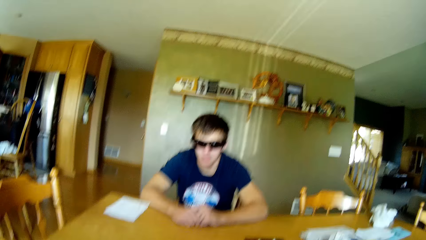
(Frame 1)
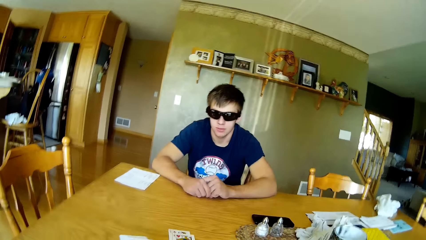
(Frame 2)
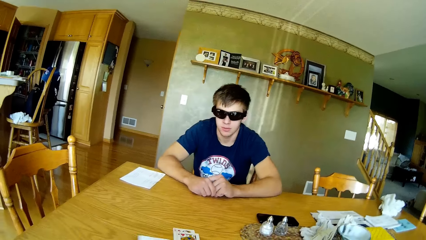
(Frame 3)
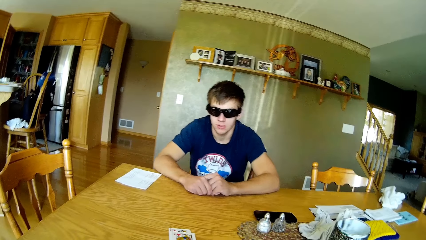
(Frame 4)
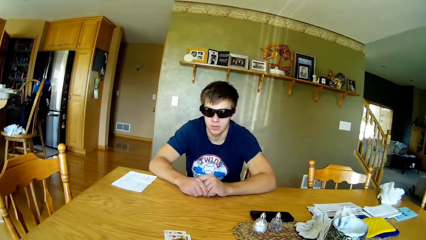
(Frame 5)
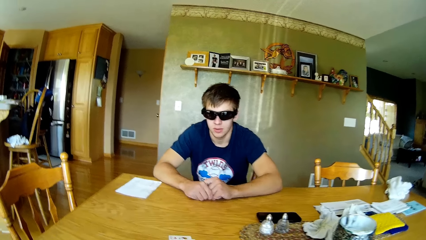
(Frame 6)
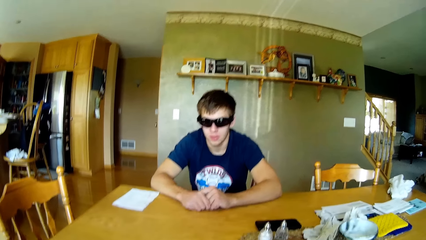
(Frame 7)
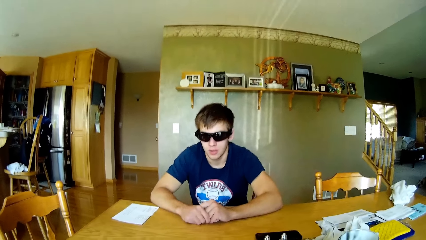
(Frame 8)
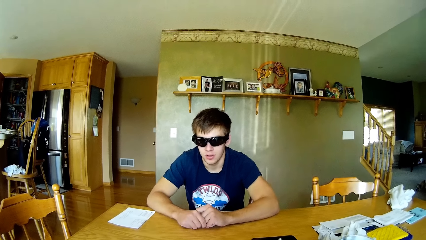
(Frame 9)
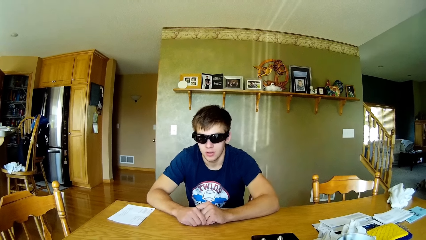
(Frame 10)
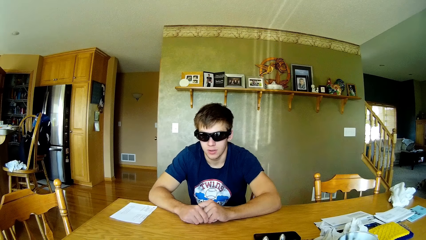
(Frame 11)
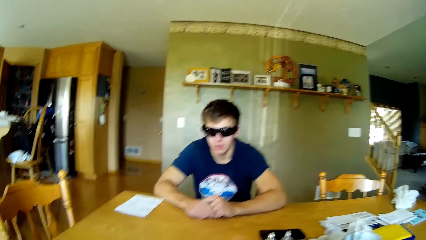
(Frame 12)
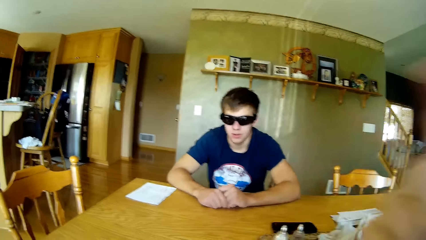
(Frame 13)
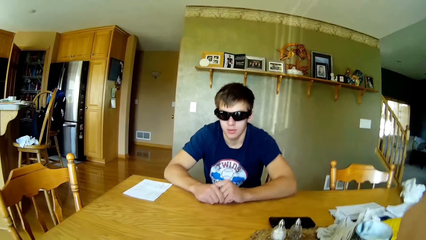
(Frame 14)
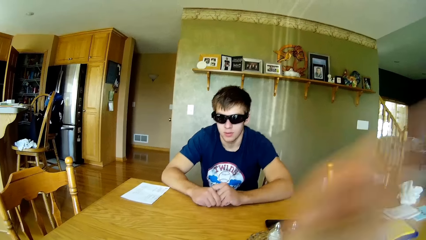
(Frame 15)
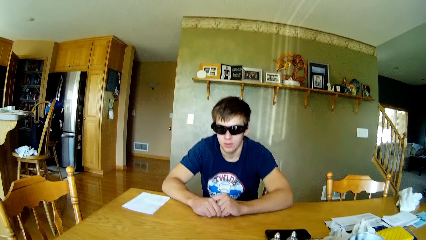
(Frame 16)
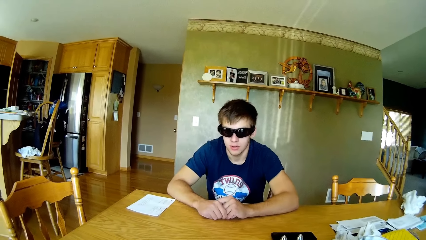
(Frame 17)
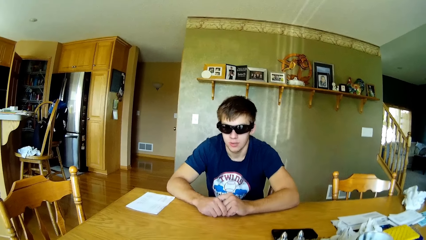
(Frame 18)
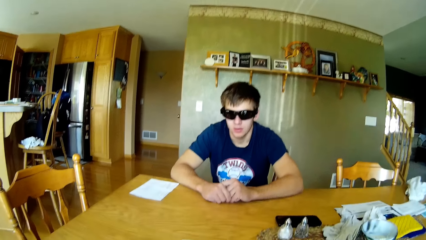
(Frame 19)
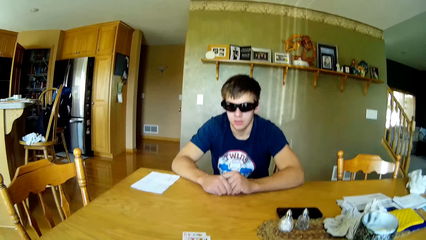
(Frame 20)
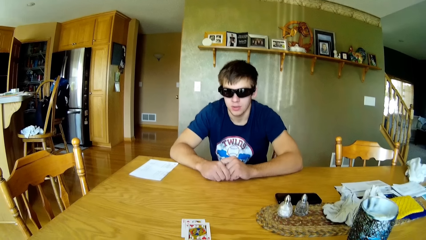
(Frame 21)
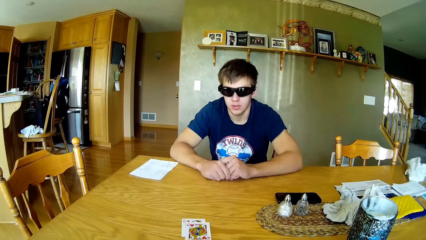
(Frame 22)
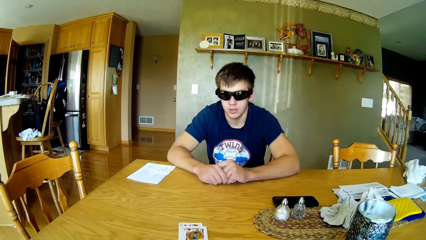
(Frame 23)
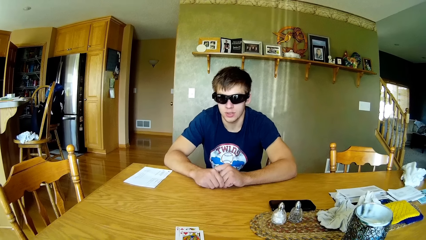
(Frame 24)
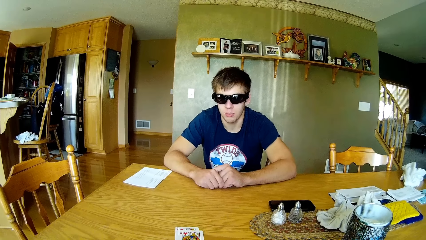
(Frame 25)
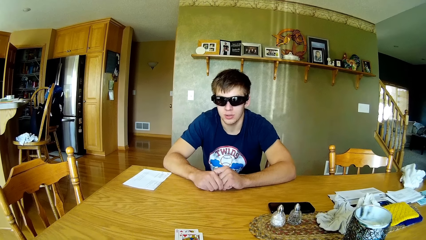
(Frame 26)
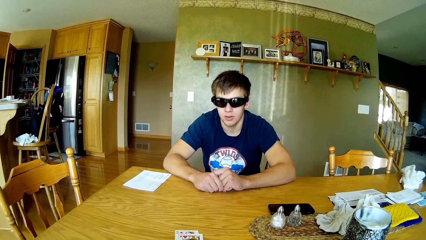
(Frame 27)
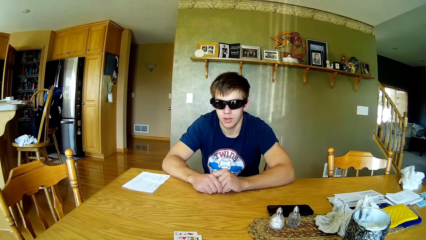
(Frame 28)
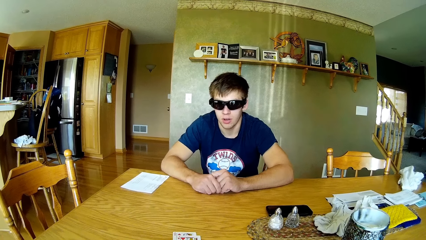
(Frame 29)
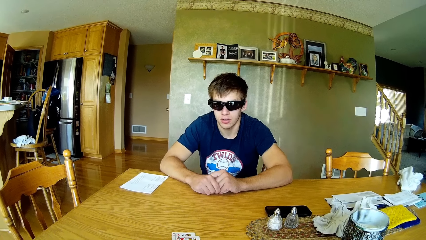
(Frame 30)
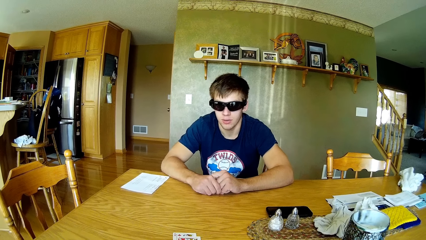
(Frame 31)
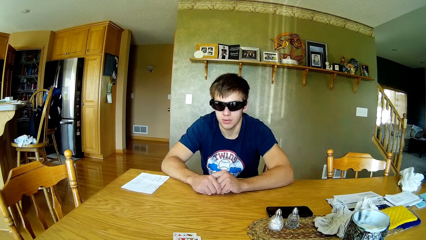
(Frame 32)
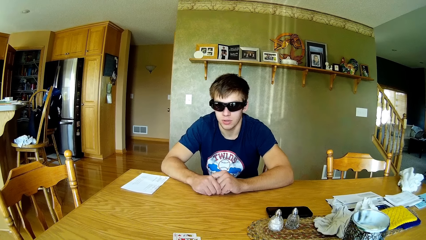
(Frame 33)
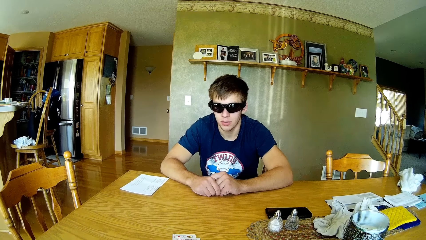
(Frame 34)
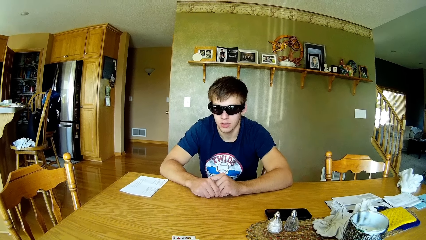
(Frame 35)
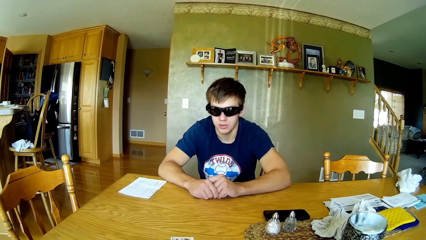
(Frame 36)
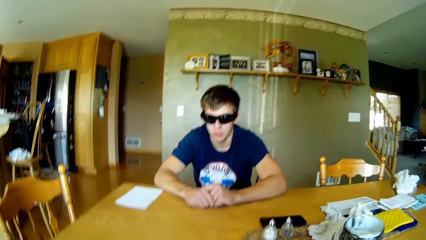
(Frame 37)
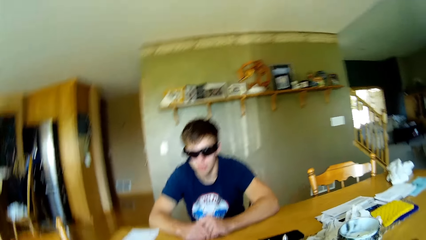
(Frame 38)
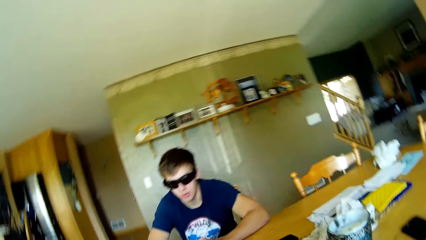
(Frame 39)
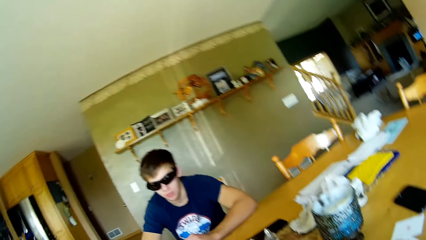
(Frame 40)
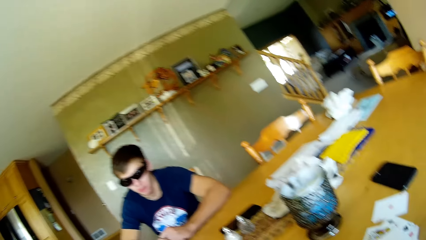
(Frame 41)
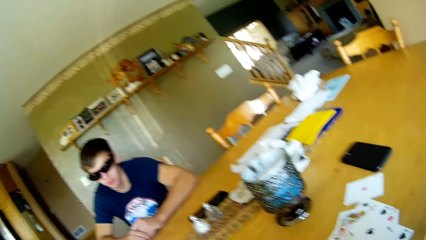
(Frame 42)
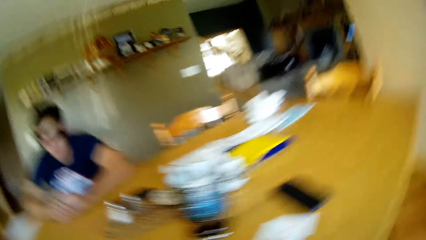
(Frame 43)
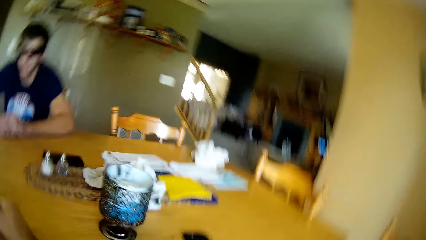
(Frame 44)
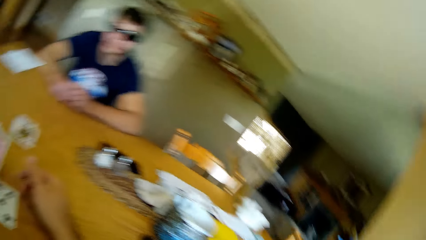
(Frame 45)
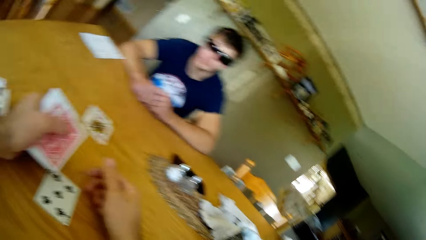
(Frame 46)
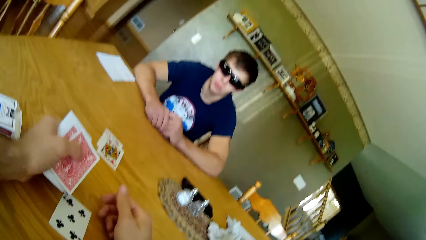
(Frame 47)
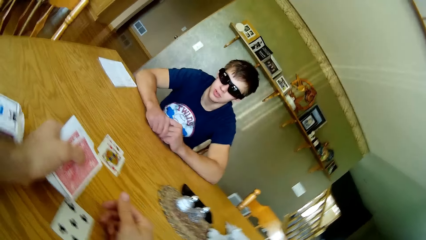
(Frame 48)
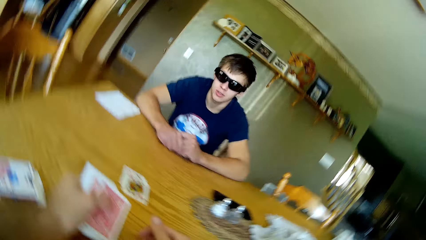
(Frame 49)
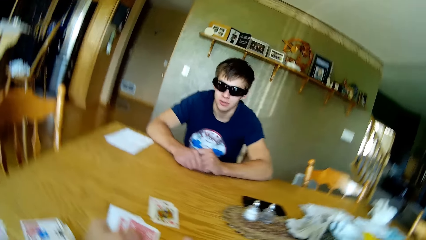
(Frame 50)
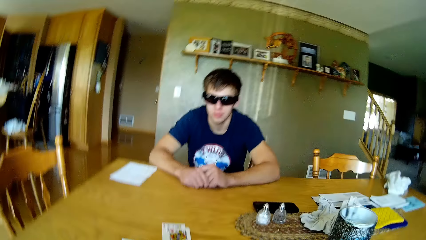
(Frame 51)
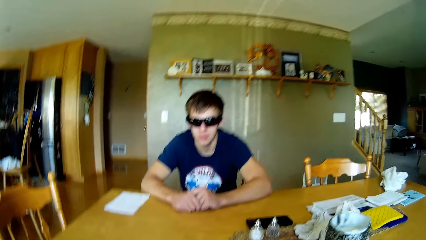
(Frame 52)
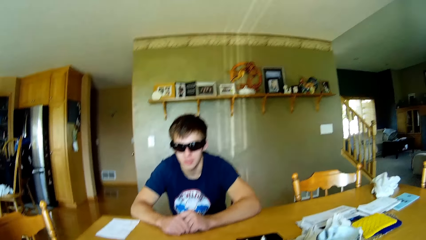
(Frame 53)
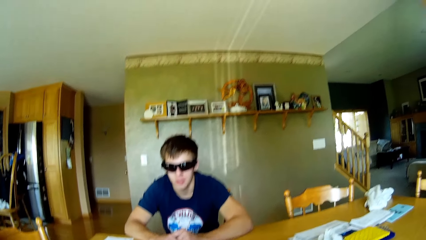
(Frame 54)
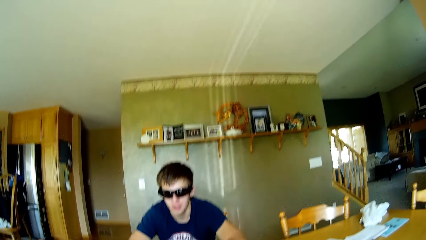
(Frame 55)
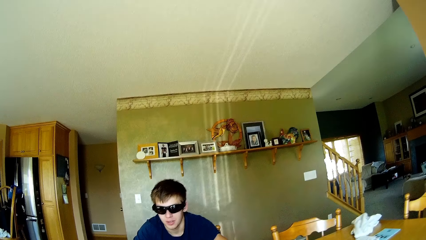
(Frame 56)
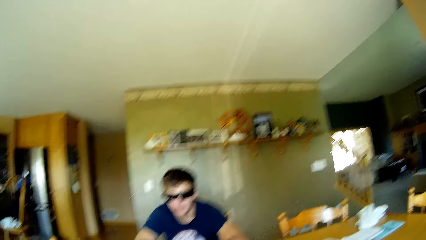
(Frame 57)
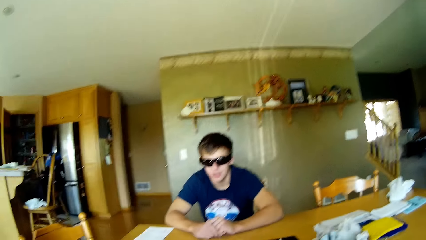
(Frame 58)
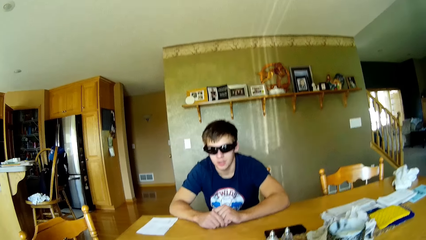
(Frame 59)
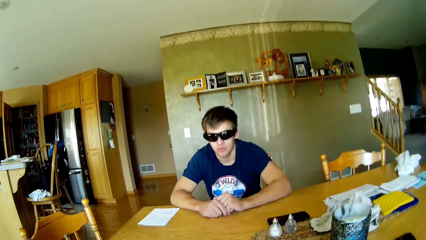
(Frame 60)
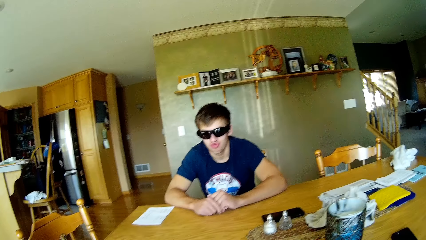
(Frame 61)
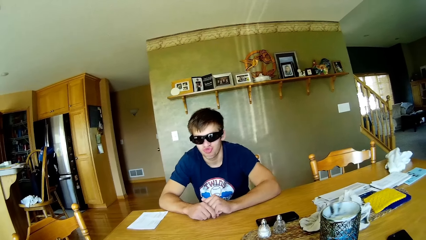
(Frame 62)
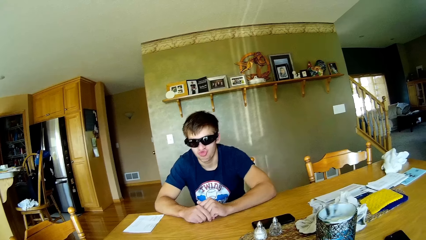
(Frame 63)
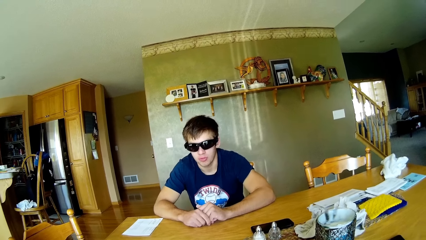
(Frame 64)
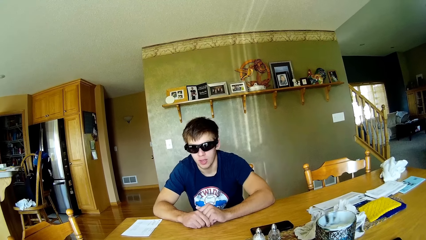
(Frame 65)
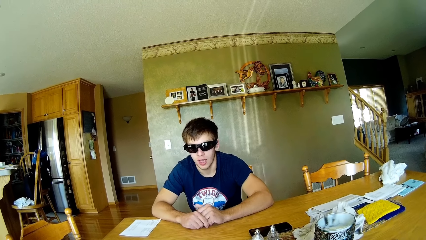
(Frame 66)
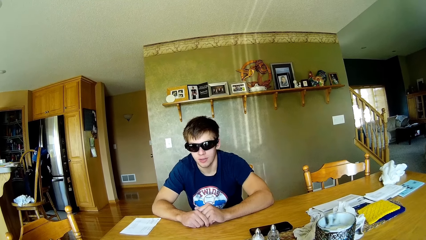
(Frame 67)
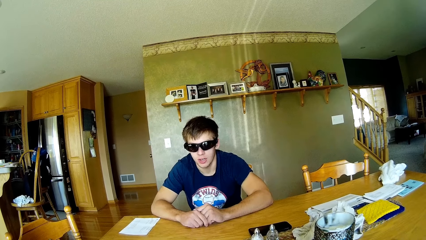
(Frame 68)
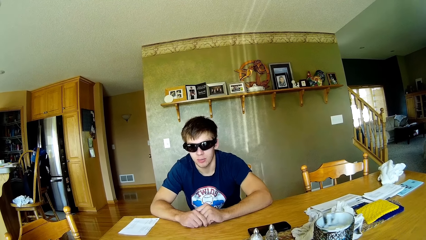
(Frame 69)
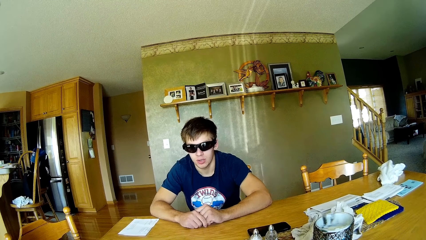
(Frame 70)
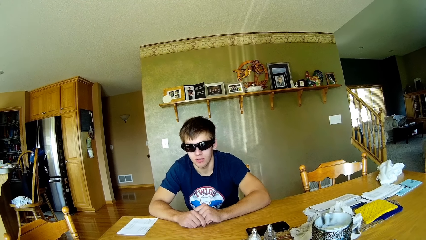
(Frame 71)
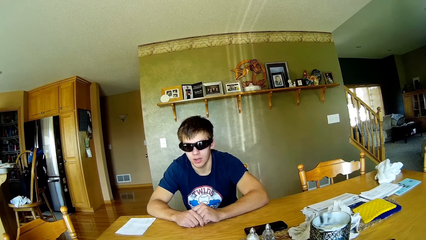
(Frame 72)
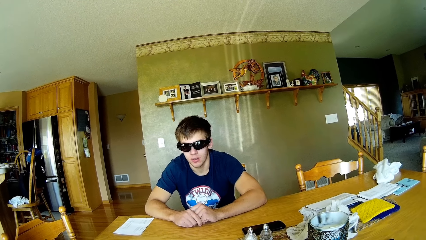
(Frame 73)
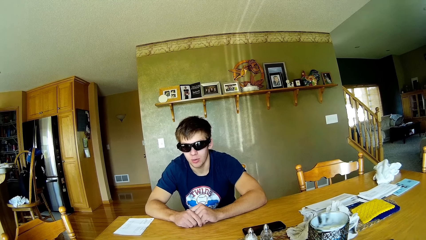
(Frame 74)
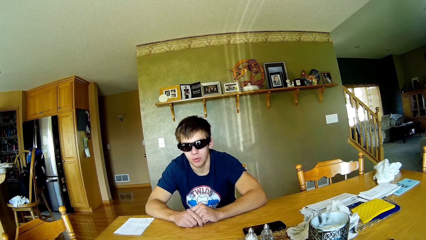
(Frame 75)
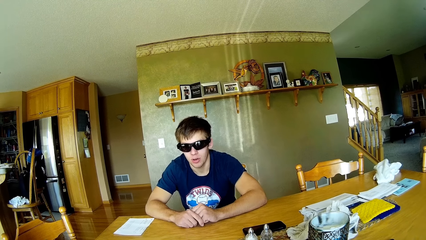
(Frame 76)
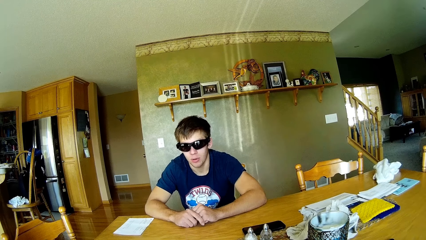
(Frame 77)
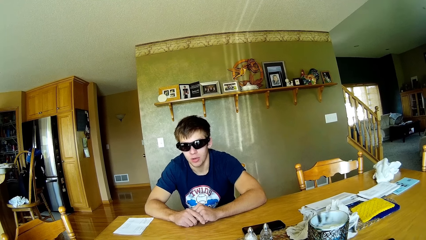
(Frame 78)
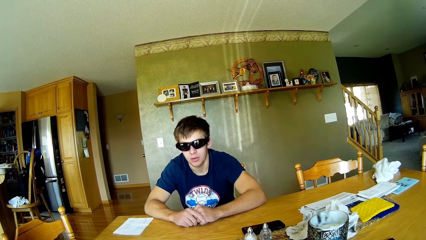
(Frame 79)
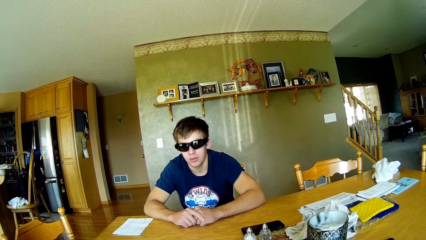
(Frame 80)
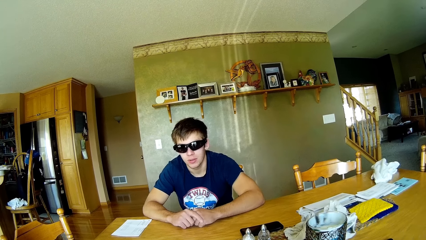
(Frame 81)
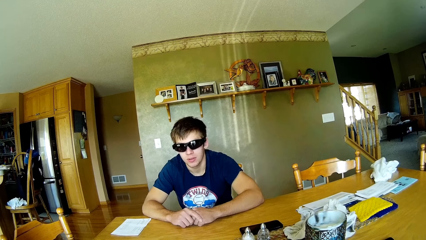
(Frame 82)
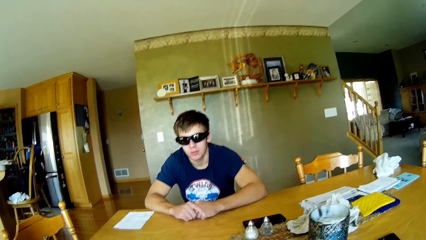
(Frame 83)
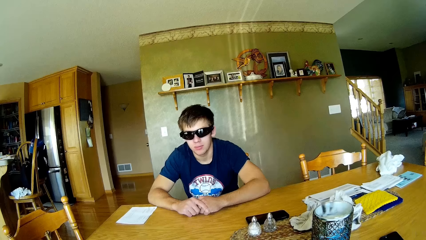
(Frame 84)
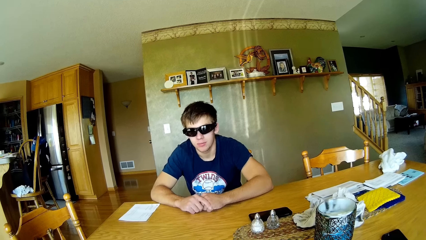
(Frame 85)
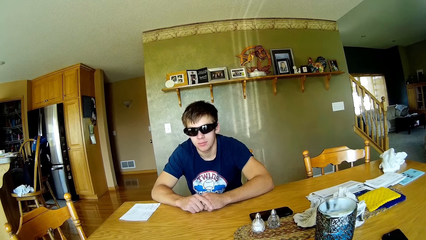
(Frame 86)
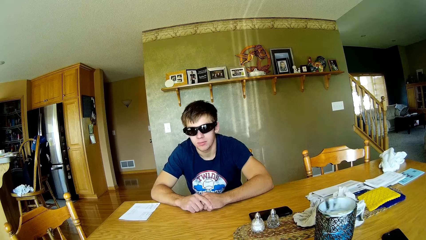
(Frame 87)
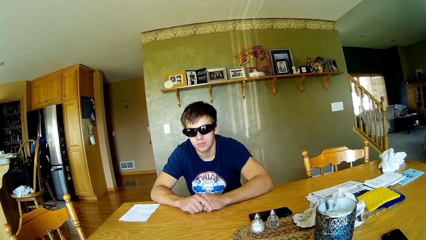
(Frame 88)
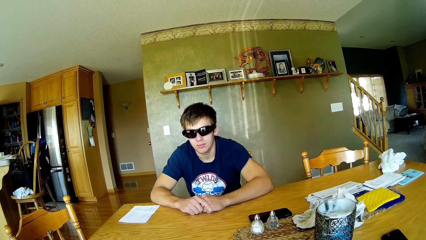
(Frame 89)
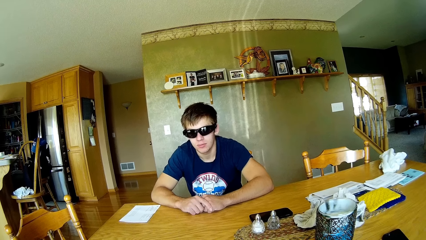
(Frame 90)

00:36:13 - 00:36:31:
The camera wearer looks around the house. He swings his hand. He swings his head. He looks around. He holds poker cards.
